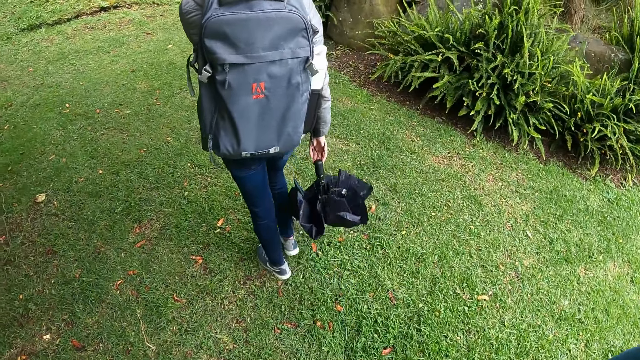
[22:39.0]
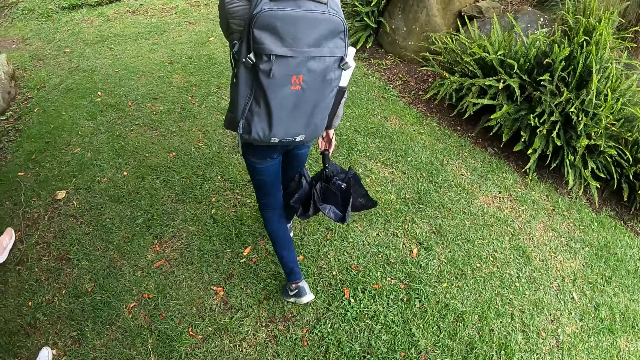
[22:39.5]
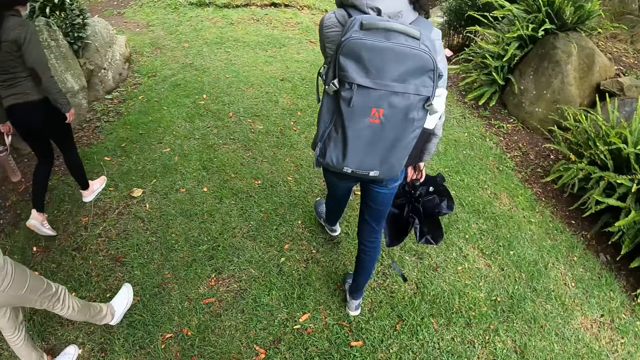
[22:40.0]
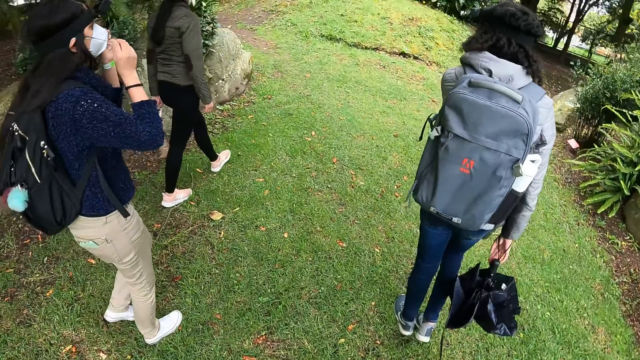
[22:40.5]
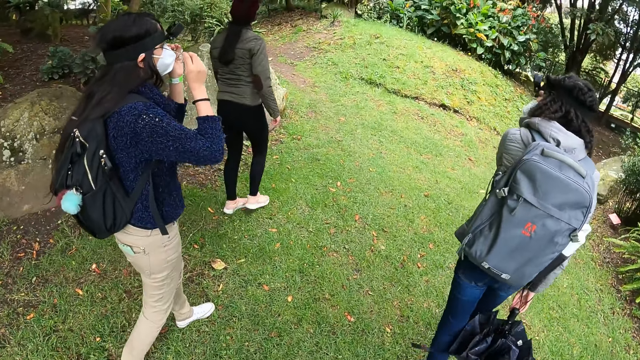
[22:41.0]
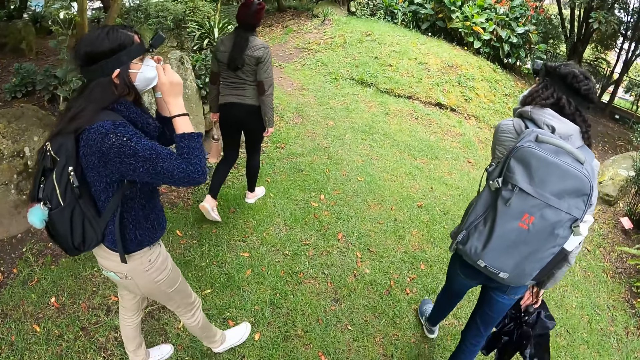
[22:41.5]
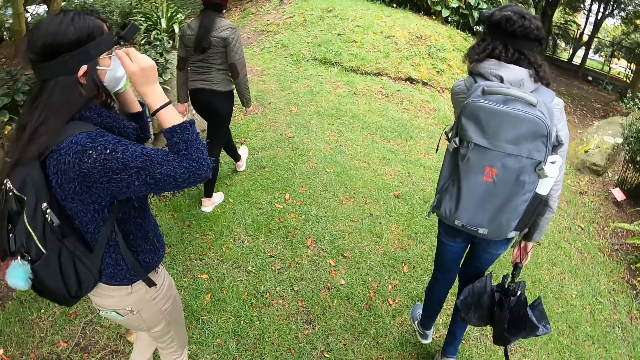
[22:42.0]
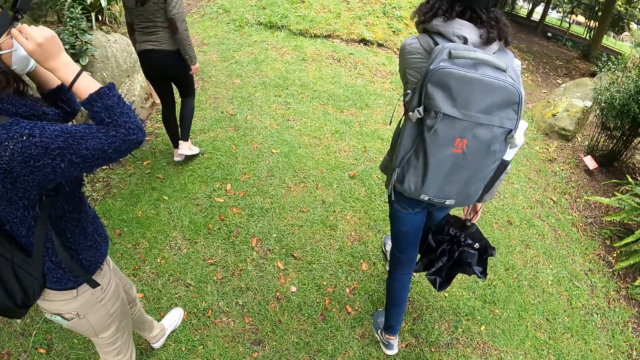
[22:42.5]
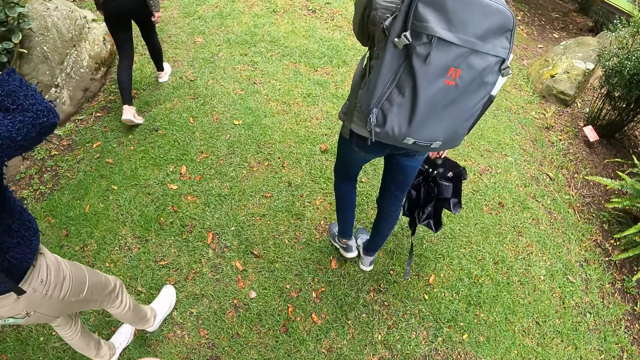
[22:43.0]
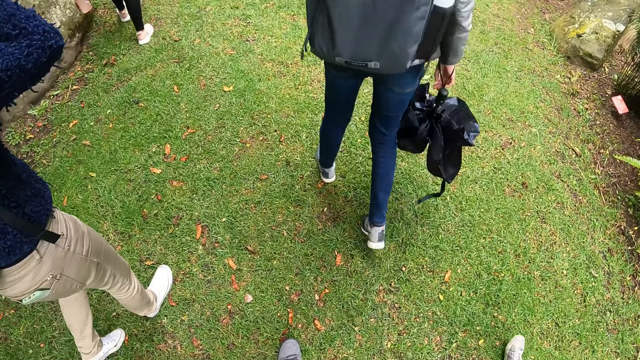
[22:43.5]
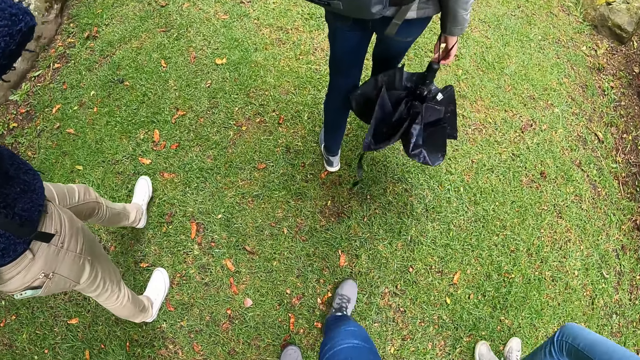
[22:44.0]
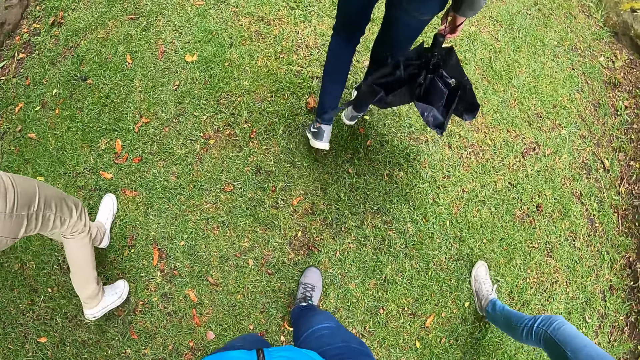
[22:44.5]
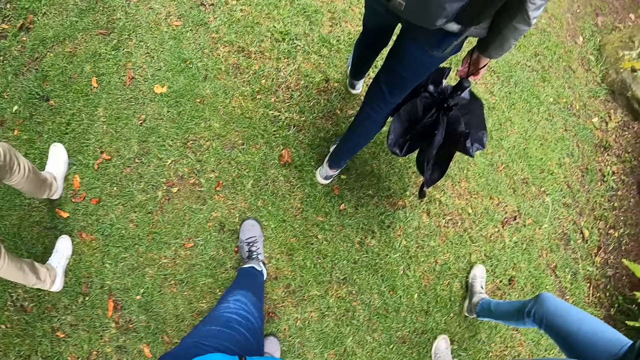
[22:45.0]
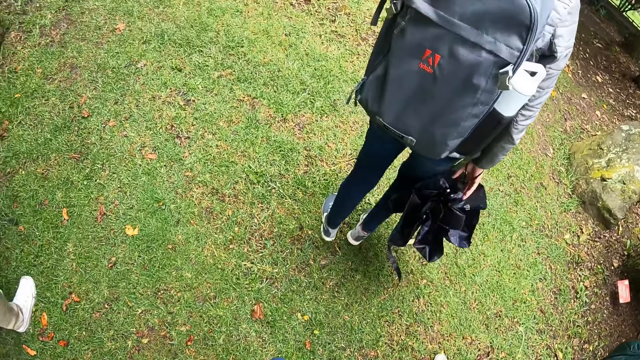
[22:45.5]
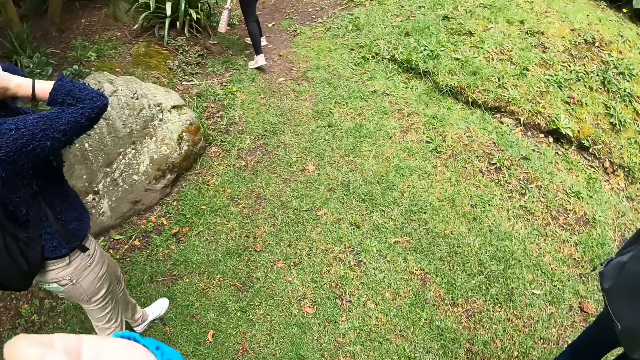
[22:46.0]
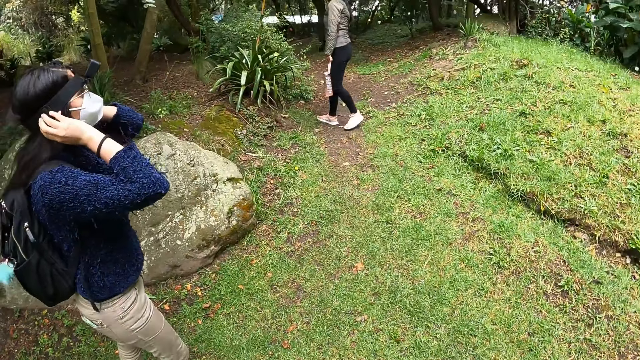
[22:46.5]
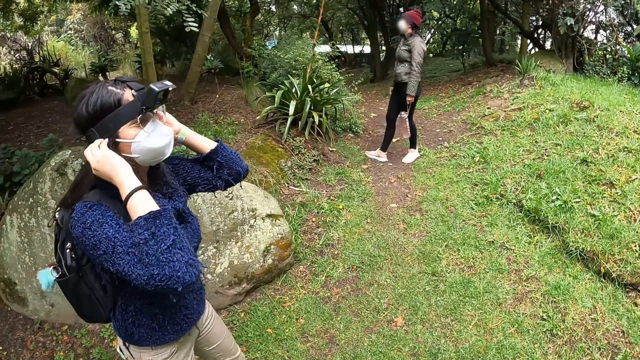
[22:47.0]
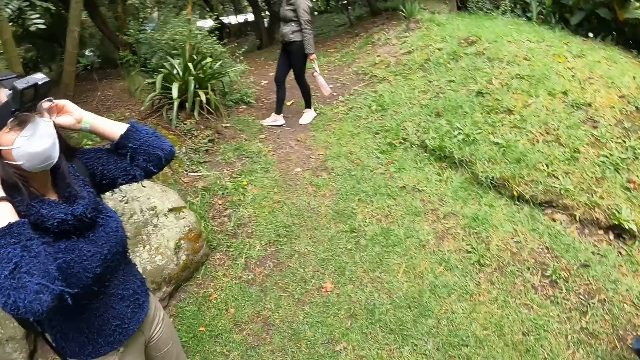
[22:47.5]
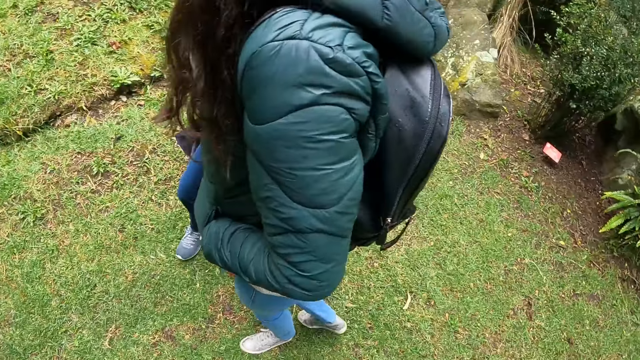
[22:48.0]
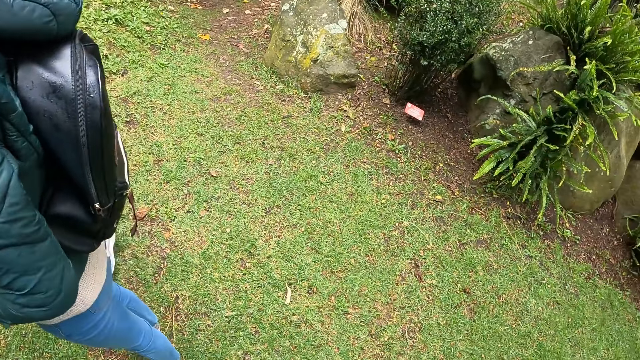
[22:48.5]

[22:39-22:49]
A woman wears the eyeglasses with her hands. The women move around. The camera wearer lowers her hands. Another woman adjusts the strings of the facemask on her face with both hands.

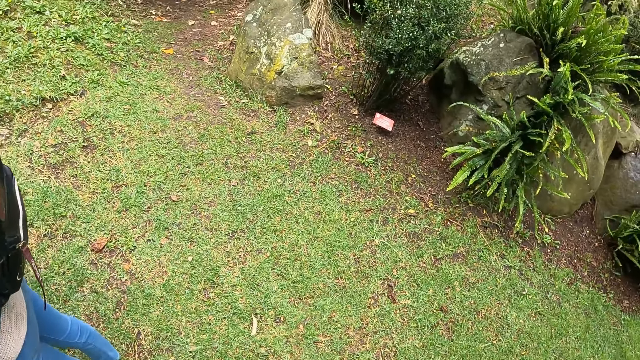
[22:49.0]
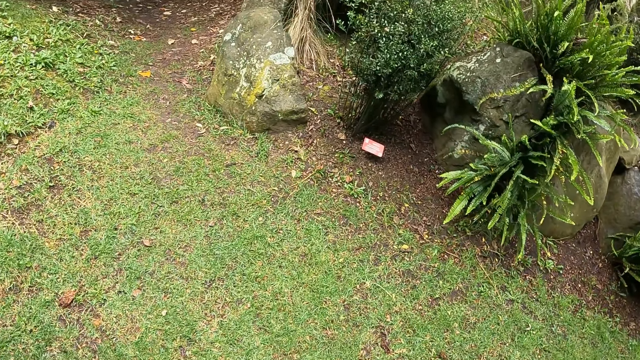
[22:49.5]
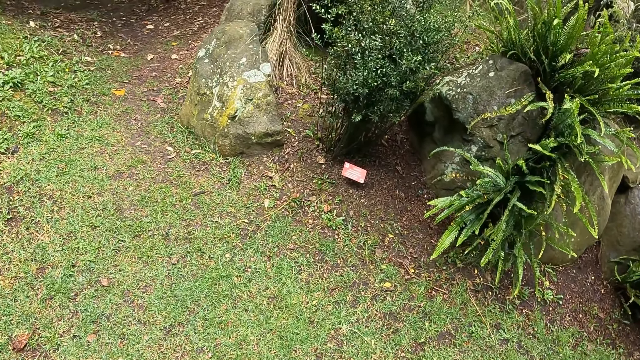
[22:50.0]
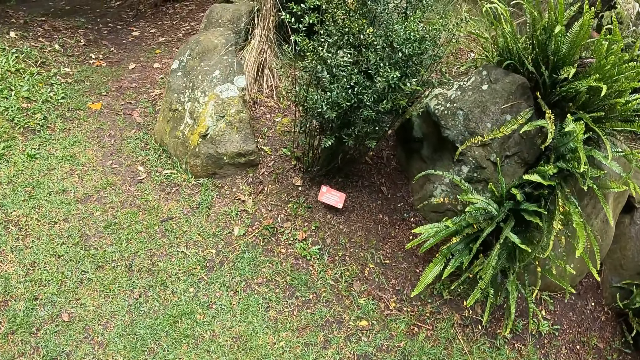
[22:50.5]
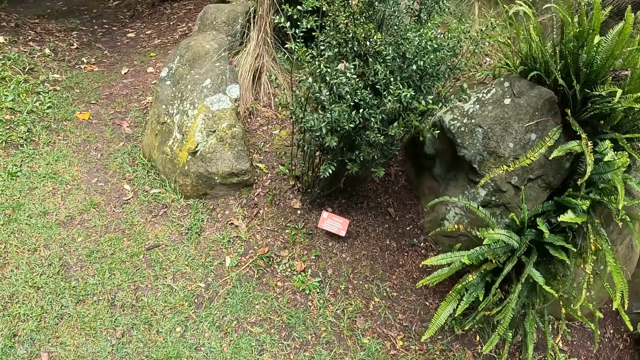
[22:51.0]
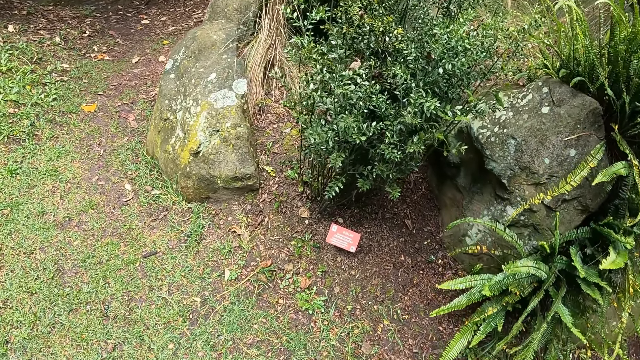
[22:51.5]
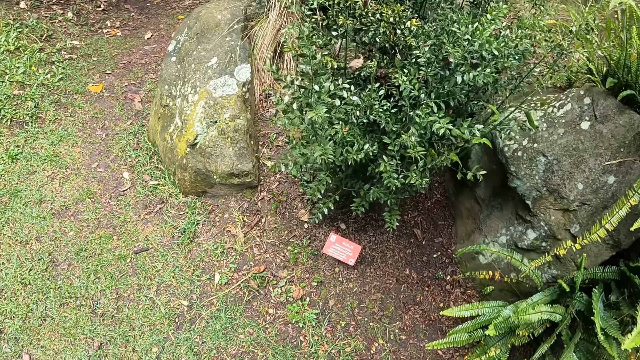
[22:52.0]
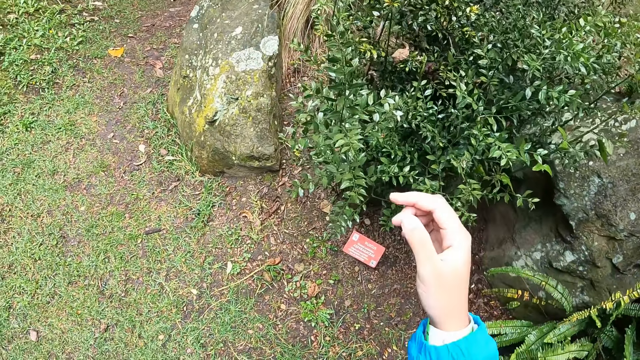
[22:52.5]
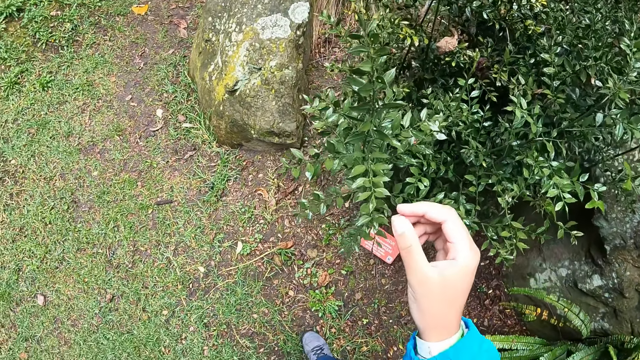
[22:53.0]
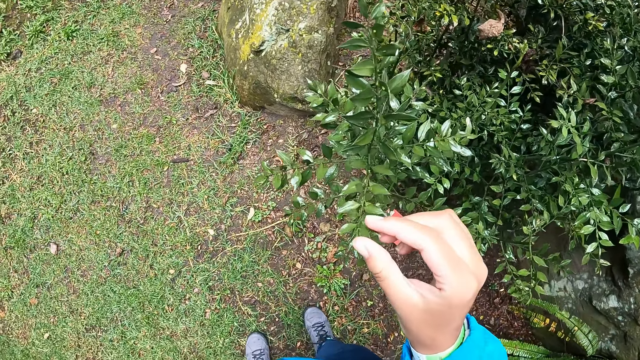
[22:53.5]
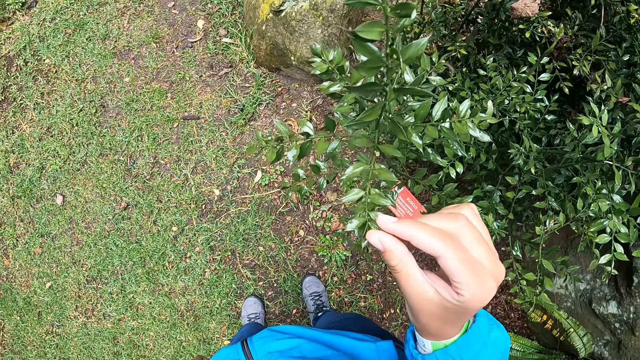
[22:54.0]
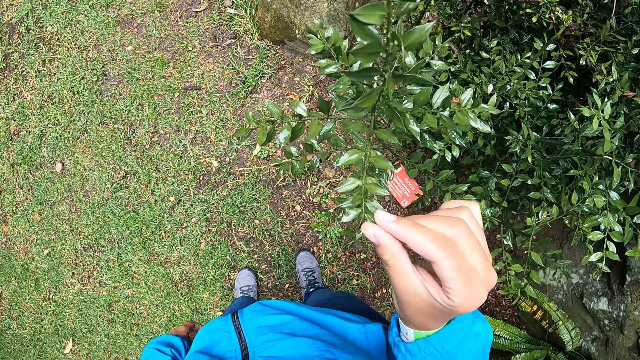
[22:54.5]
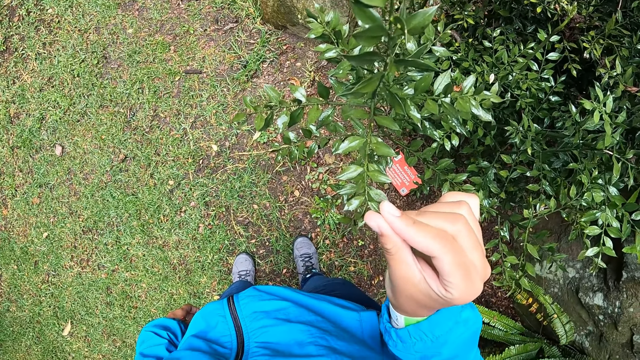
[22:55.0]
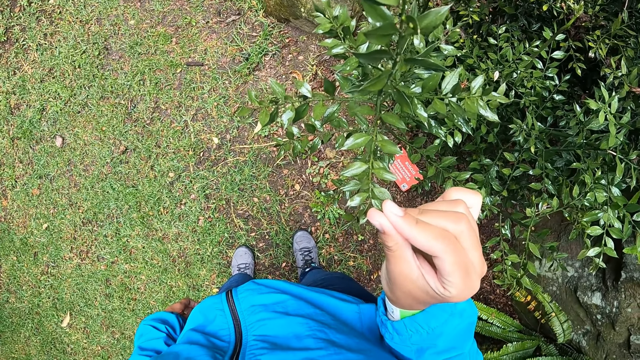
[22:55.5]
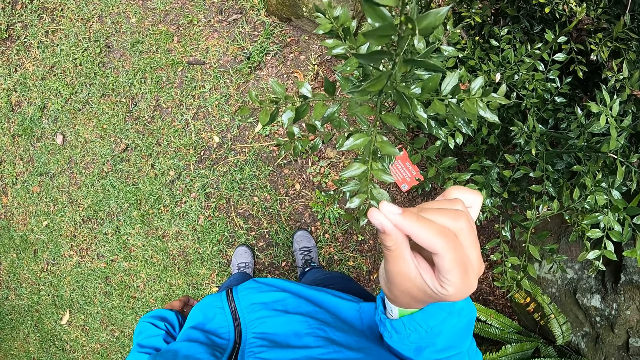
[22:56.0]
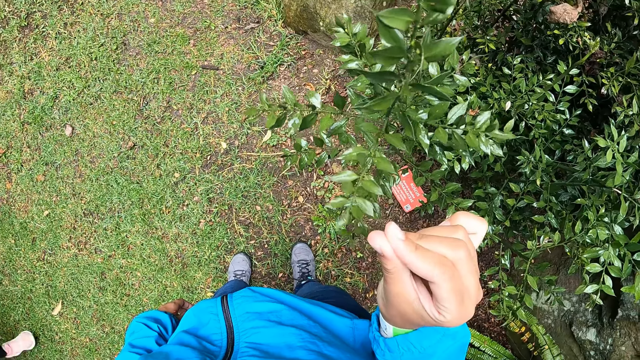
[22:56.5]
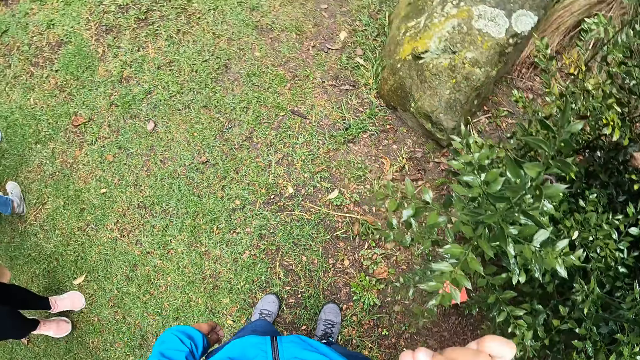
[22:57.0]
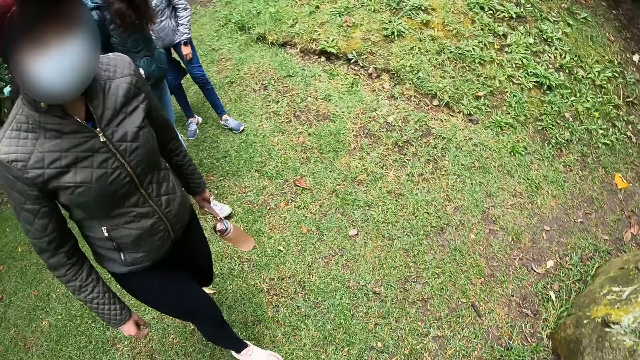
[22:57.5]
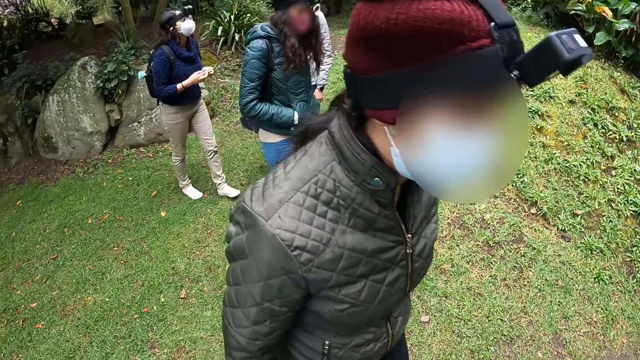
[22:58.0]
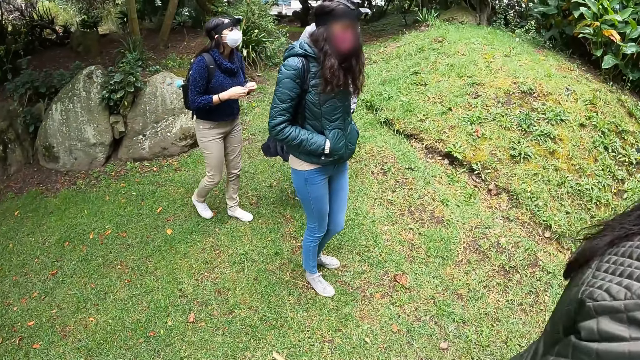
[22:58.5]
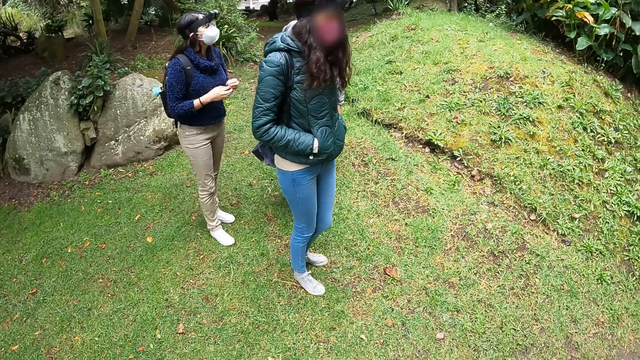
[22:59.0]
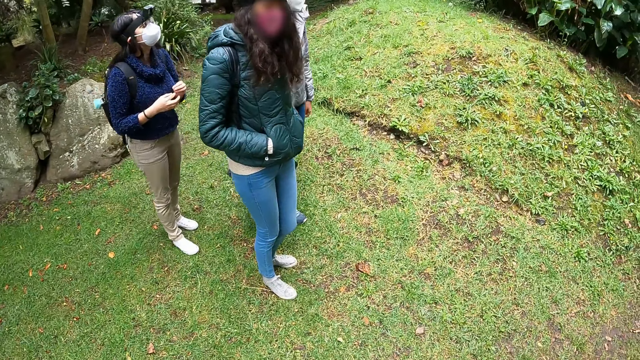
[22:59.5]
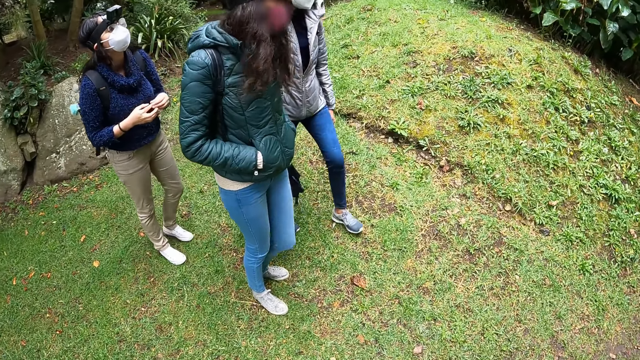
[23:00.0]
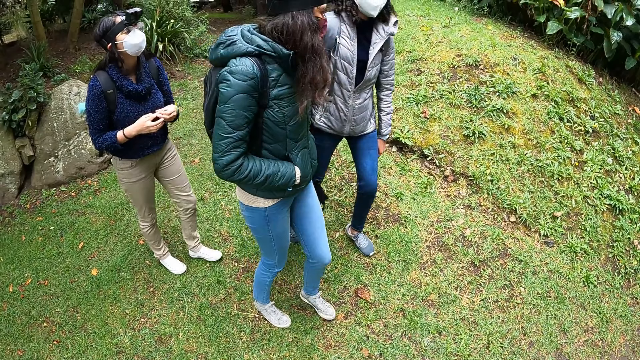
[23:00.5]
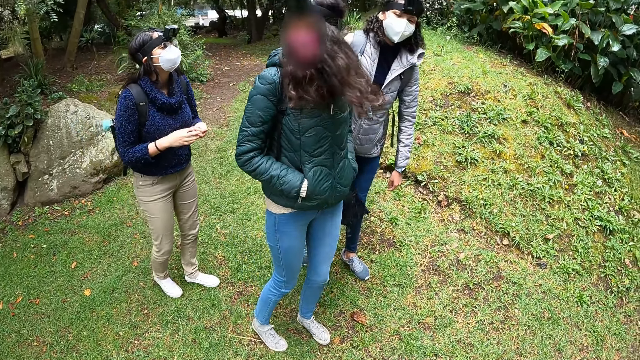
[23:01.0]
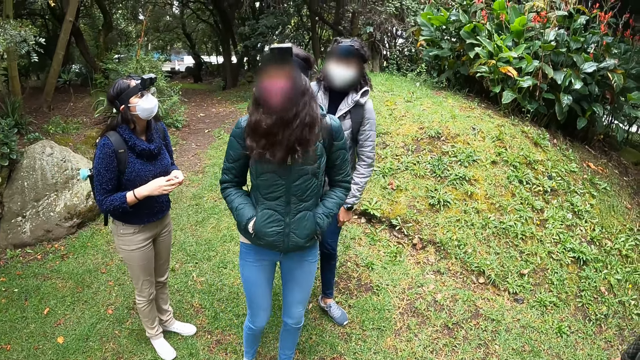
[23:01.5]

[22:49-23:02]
The camera wearer walks towards the plant. She touches a flower with her right hand. She holds the leaf of the plant. A woman walks towards the camera wearer. The woman walks past the camera wearer. Another woman interacts with a third woman and a fourth woman. The third woman interacts with the camera wearer, the fourth woman, the second woman, and the first woman. The fourth woman interacts with the third woman, the second woman, and the first woman. The third woman gesticulates with her left hand.
